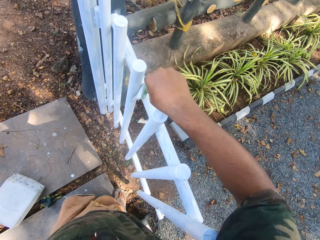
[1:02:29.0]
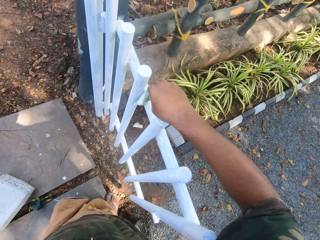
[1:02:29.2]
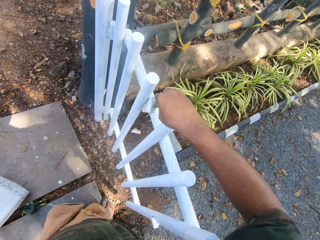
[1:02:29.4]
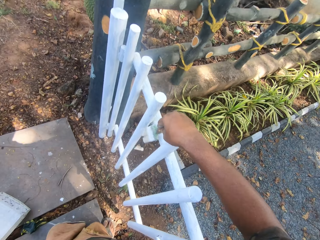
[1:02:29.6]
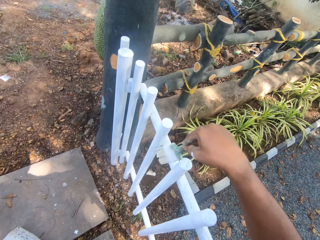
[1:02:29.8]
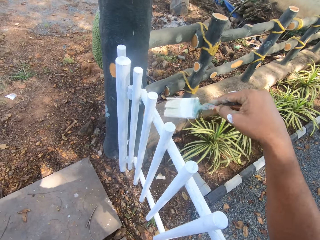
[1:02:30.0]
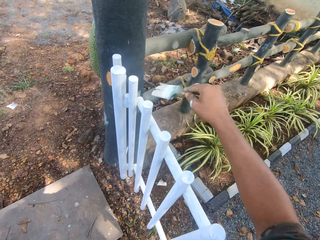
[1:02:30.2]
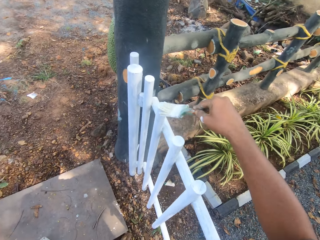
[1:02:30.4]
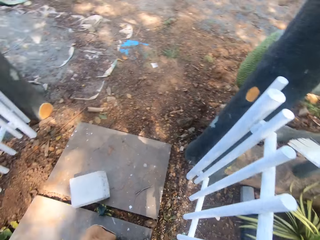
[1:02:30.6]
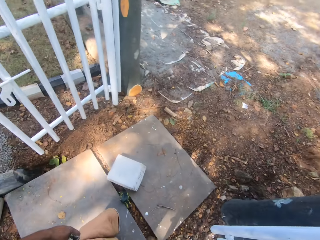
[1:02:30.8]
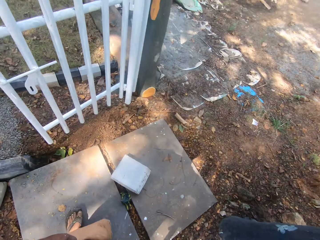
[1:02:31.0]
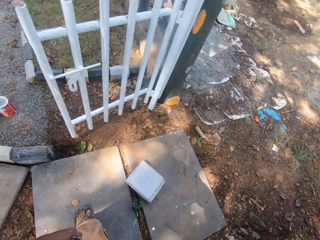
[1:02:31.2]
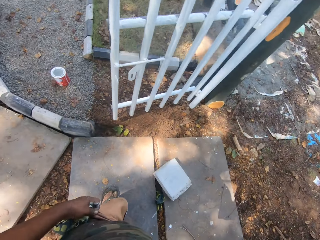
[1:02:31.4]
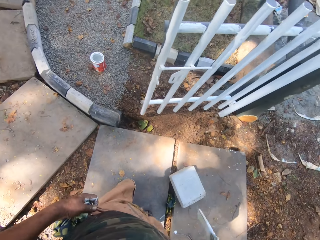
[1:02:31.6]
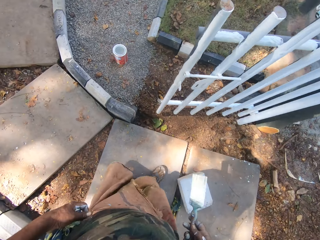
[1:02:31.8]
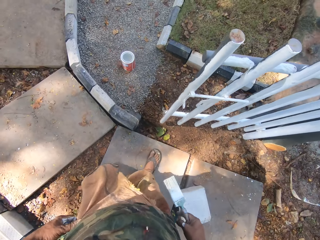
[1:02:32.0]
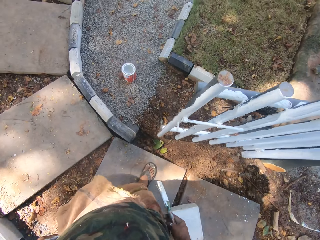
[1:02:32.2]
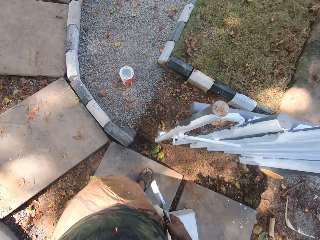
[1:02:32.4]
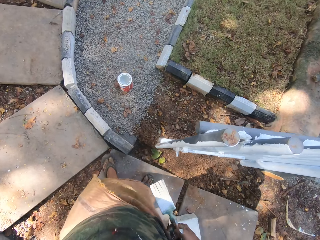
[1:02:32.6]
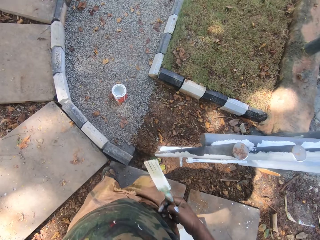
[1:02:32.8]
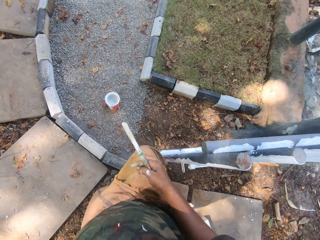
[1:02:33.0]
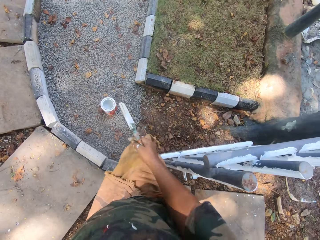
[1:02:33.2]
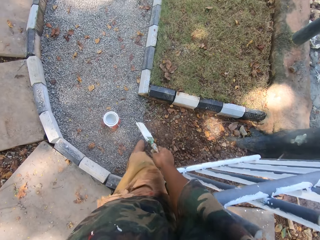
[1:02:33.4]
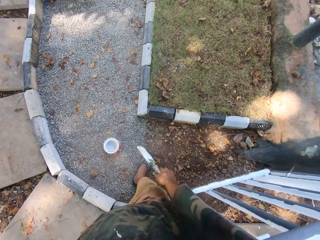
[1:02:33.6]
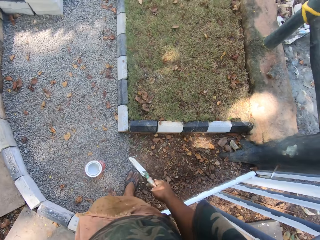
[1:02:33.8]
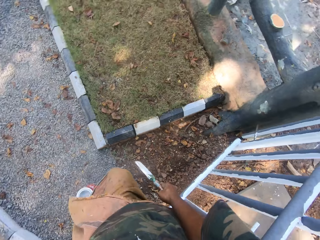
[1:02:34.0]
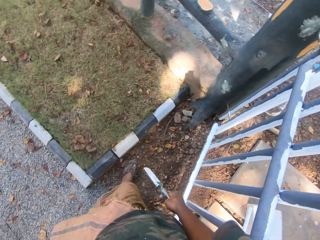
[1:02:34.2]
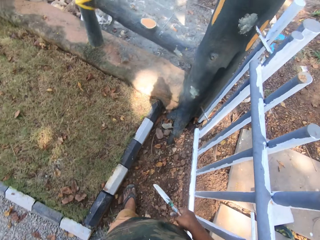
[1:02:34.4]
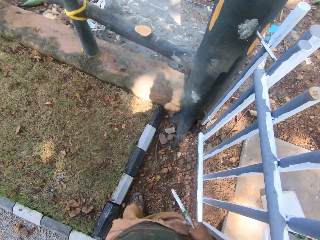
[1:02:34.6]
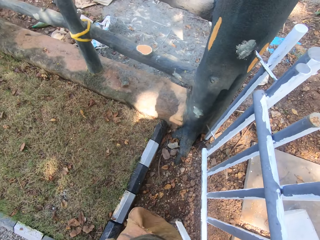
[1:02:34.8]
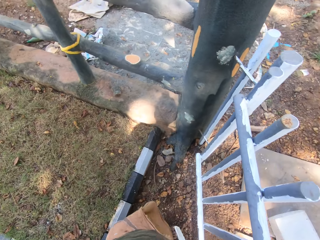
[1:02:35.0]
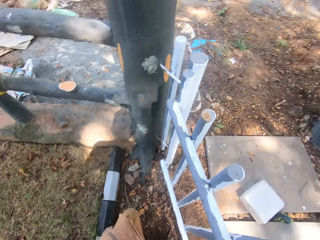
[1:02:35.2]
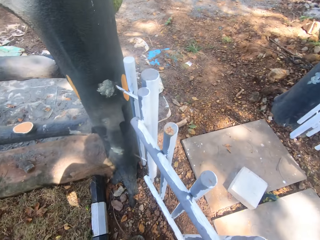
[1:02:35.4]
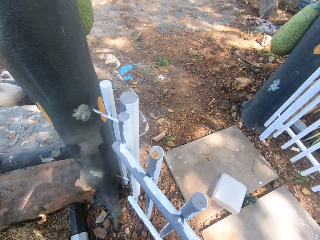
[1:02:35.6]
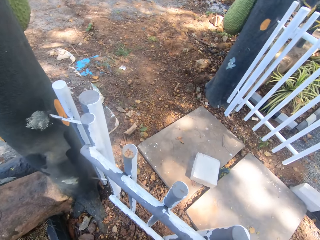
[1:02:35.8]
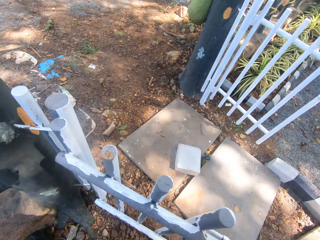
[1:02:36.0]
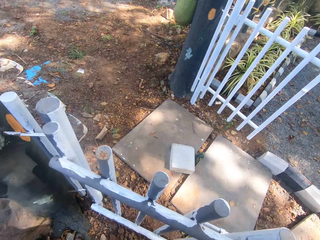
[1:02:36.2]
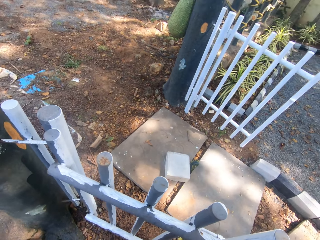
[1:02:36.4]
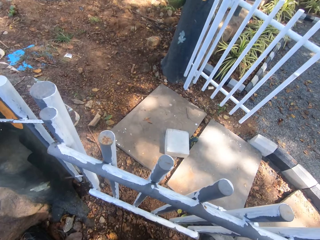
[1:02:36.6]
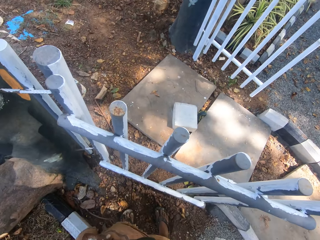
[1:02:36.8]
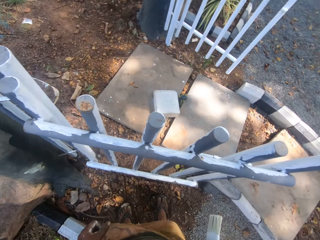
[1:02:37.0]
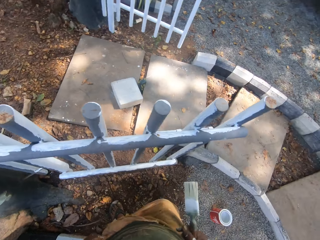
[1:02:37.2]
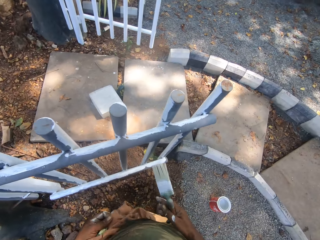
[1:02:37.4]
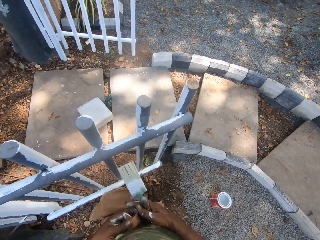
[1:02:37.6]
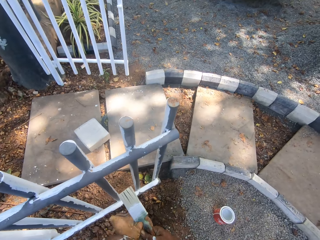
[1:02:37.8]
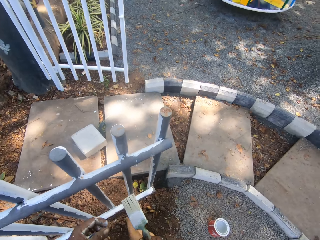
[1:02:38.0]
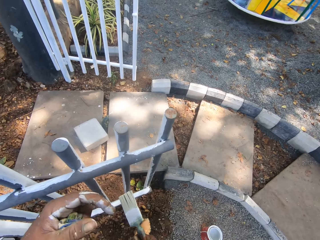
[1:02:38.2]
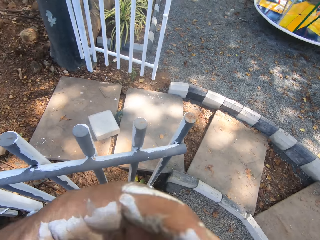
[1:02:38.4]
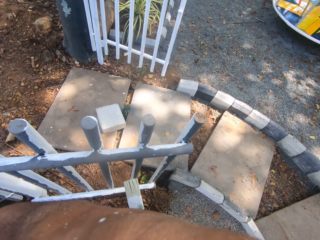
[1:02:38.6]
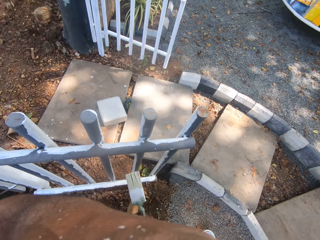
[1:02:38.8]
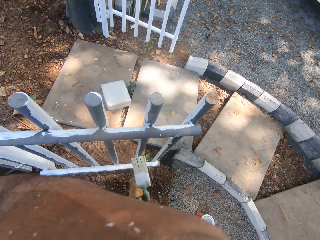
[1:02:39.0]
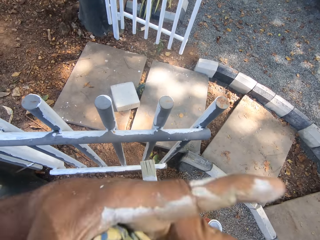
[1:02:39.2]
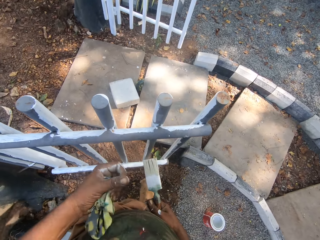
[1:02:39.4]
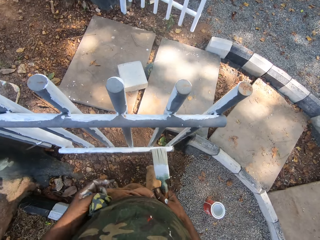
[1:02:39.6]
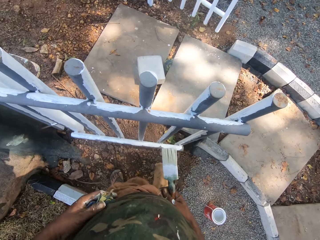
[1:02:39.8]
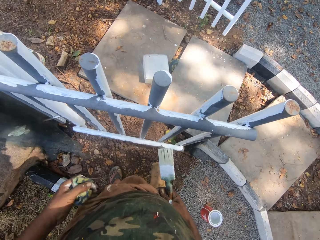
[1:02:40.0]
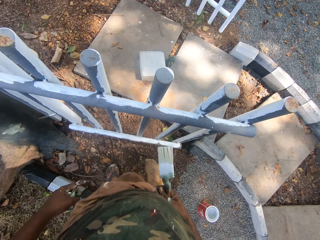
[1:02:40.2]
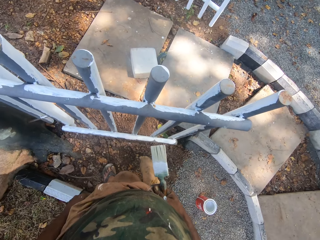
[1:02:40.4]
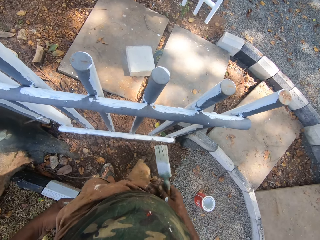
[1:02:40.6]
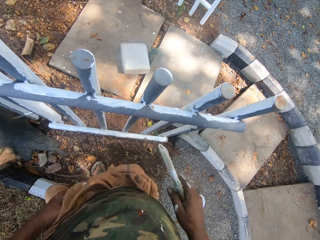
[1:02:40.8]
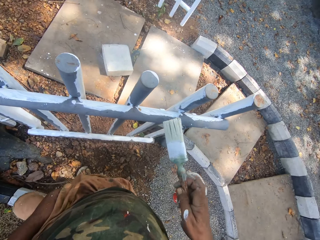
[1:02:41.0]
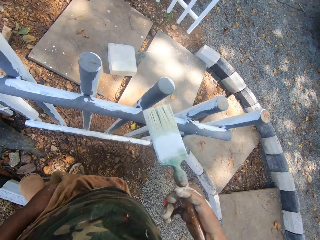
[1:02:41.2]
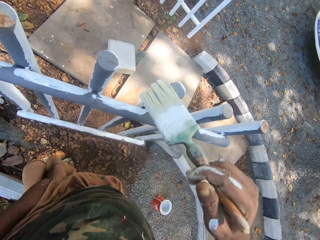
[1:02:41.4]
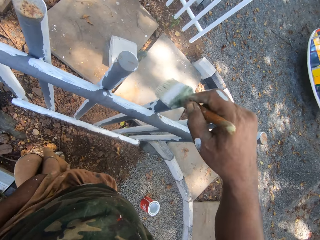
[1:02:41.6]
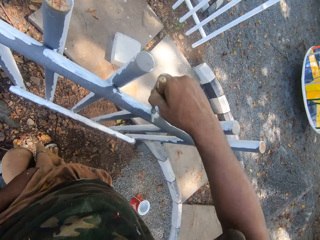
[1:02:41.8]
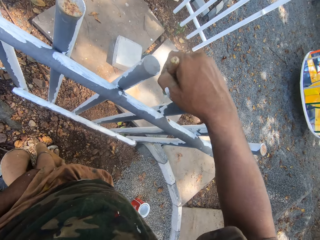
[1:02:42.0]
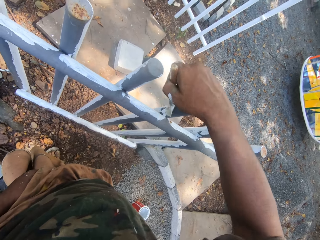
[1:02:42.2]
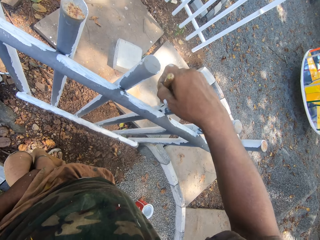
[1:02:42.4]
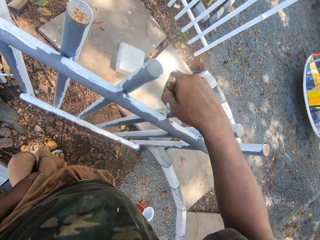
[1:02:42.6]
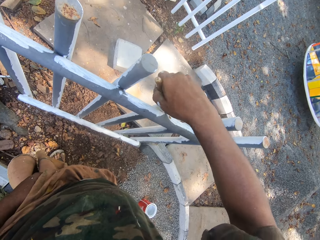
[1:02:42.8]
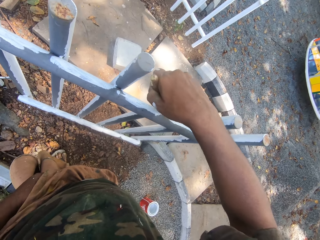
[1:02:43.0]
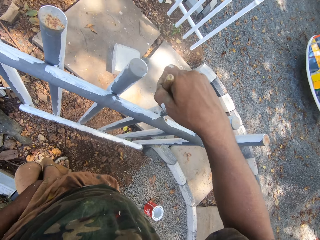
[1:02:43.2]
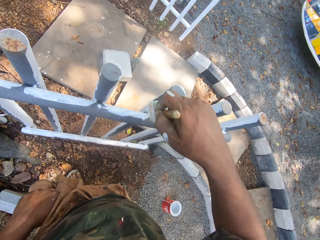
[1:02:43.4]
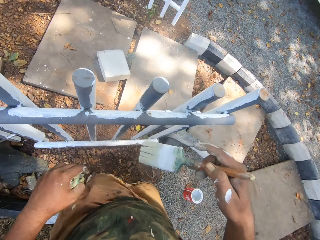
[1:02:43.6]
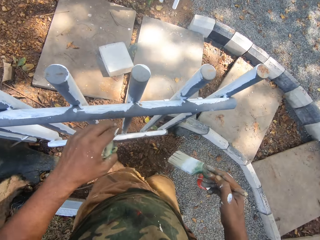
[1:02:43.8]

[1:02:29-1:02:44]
The camera wearer looks around. He turns to the other side. He walks on the ground towards the container. He touches the face, lifts his hand and puts down his hand. He looks around. He straightens a cloth. He paints on the gate.

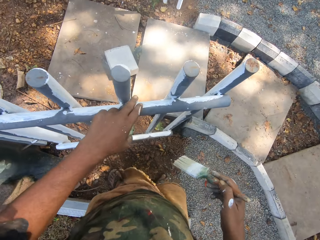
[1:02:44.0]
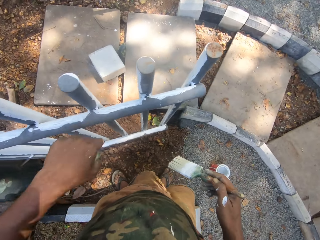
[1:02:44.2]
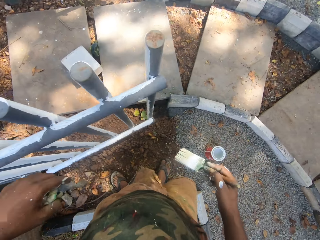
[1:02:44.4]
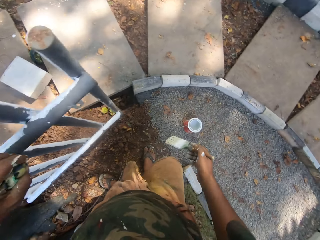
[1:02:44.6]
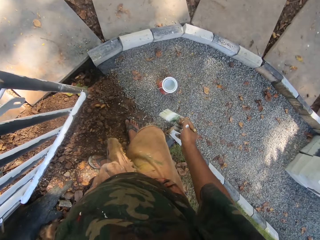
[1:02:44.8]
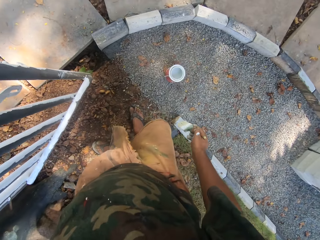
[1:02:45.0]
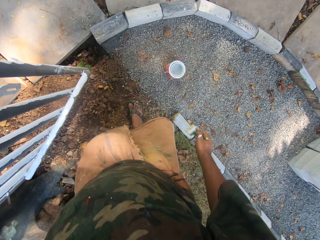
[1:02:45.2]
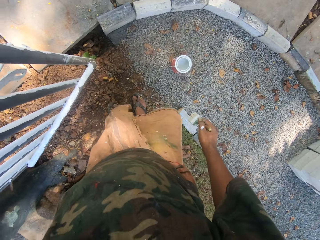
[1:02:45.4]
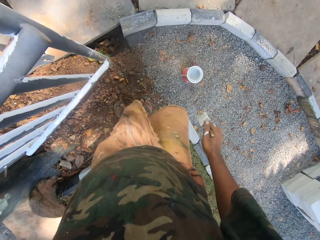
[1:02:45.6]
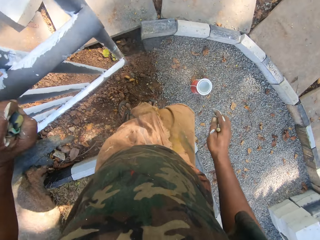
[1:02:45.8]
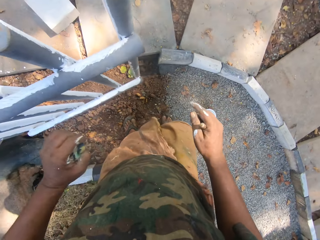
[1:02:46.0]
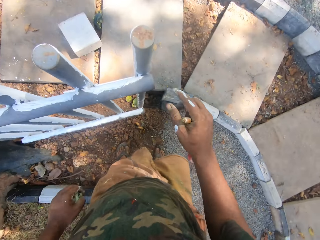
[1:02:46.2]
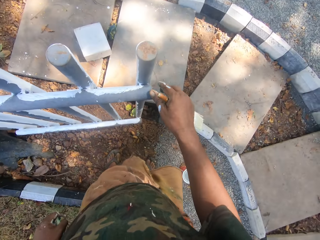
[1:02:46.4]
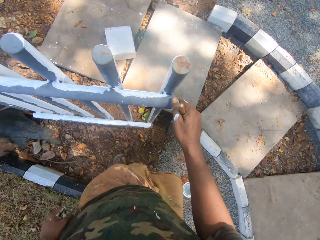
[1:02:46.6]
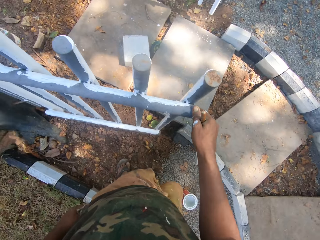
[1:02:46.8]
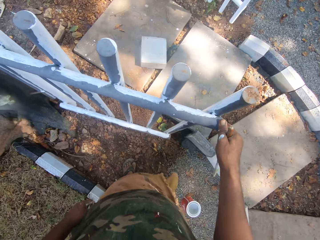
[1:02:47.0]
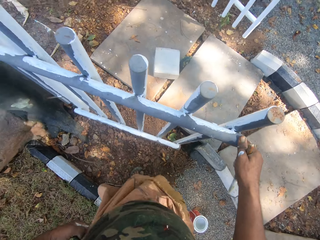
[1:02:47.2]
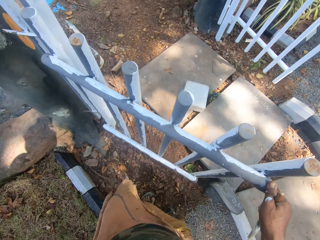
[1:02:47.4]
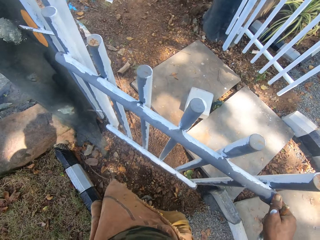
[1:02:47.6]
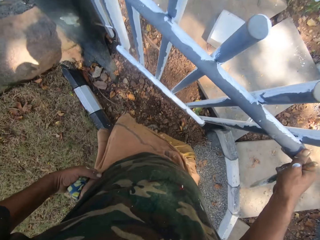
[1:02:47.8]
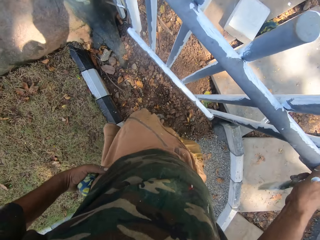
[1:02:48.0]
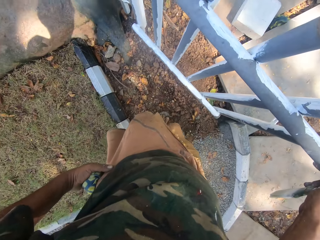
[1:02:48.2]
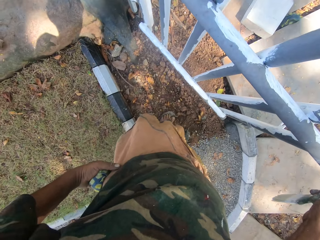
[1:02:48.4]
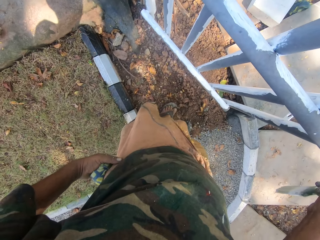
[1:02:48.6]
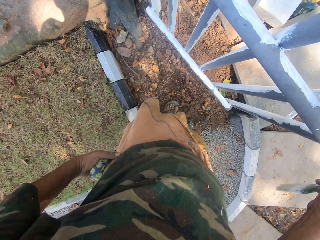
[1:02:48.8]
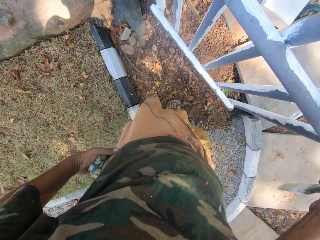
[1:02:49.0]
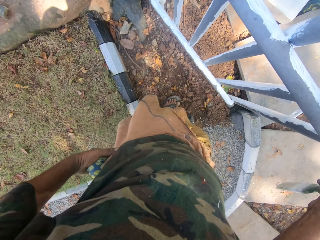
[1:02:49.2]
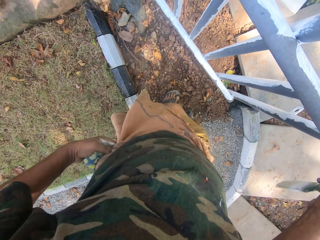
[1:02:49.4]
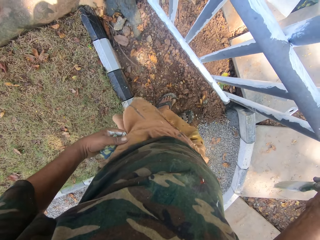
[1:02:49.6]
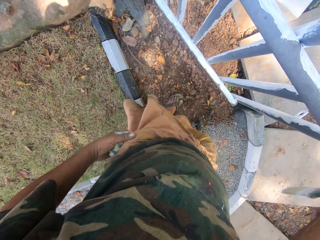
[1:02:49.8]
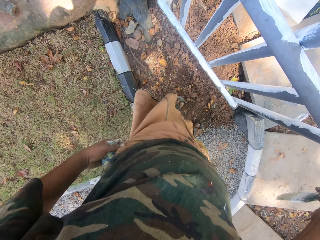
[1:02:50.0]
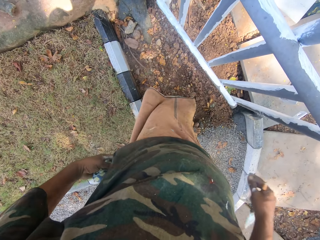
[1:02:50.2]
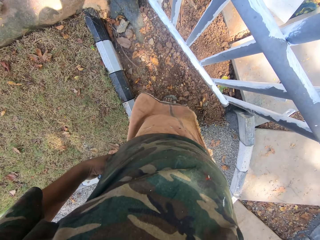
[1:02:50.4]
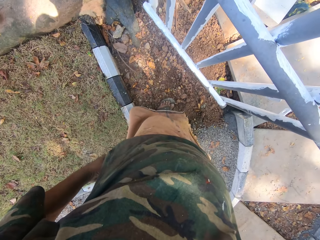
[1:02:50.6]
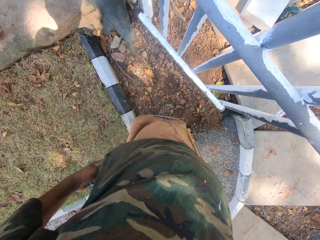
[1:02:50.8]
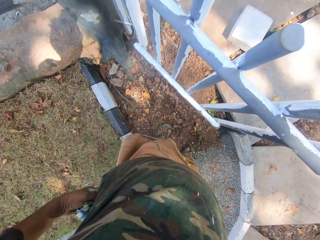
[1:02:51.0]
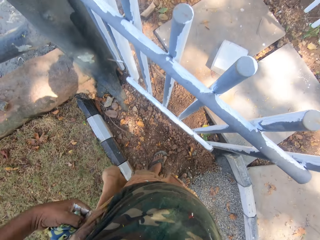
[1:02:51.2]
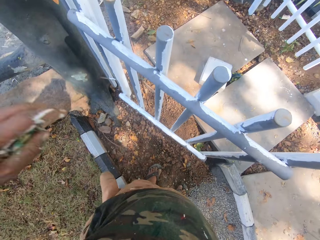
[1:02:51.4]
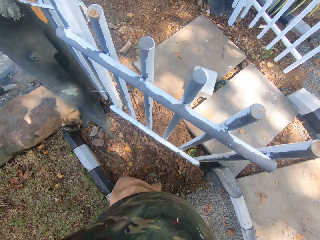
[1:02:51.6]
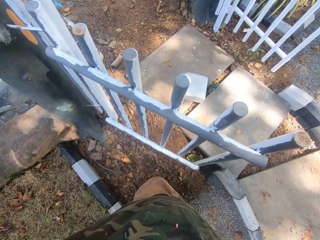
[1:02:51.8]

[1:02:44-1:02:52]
The camera wearer touches the gate with the left hand. They walk on the ground. They touch the gate with the right hand. They hold the metal. They look around. They look at the metal rail. They straighten a cloth.
